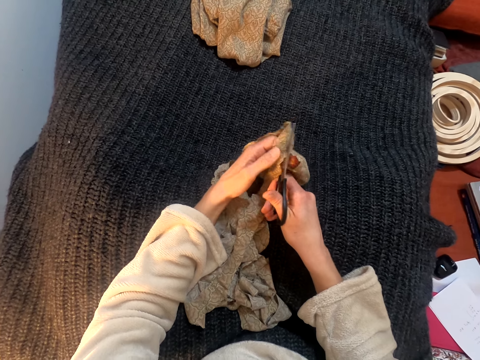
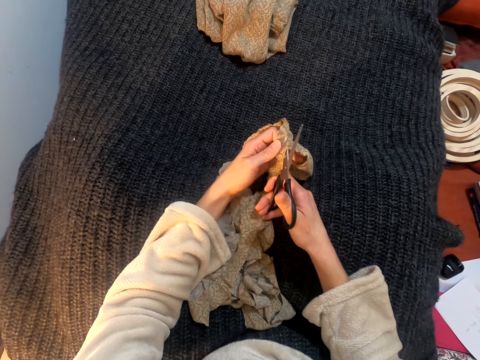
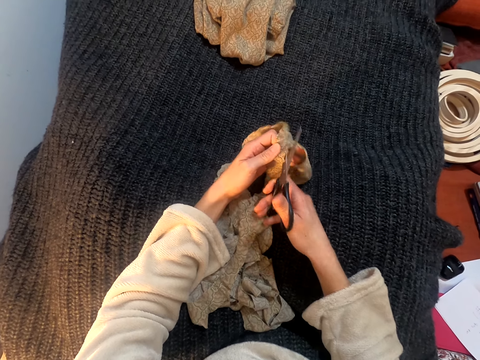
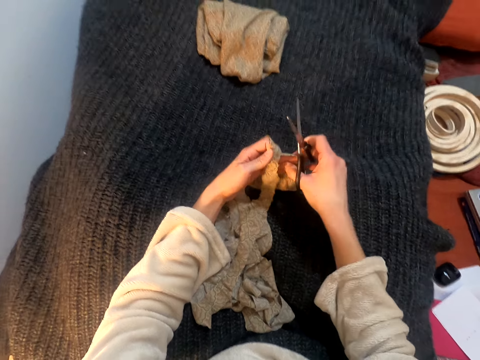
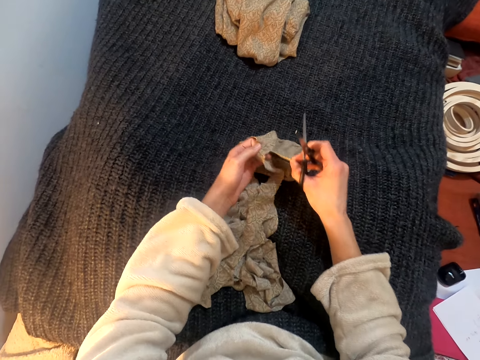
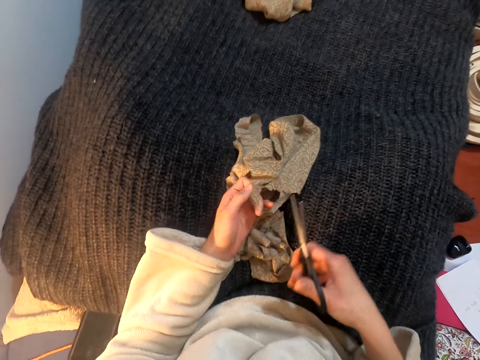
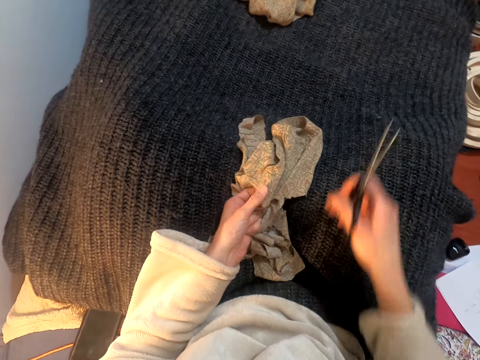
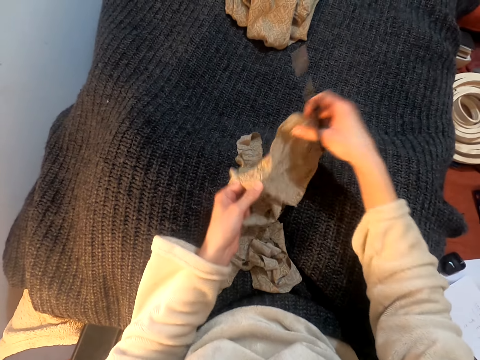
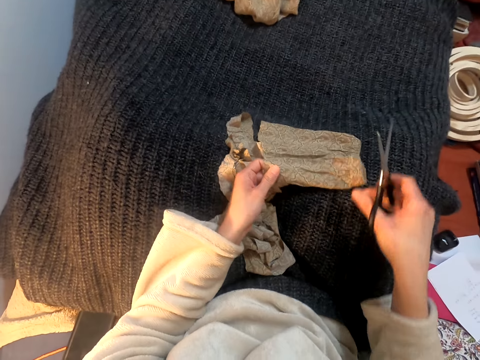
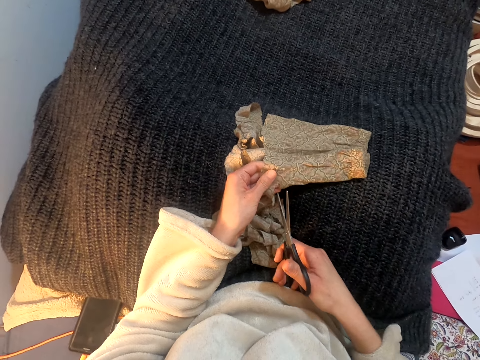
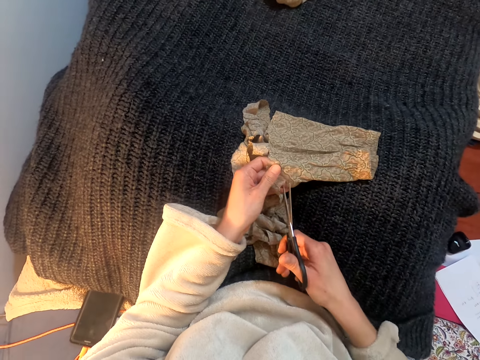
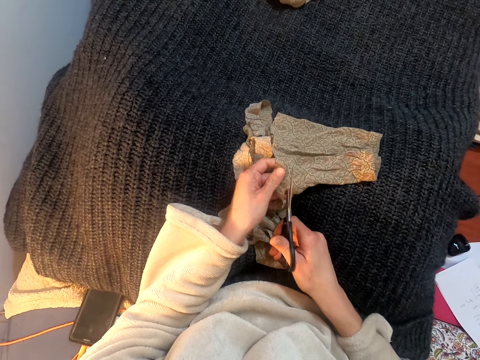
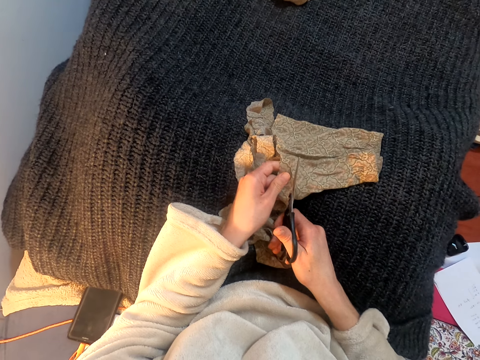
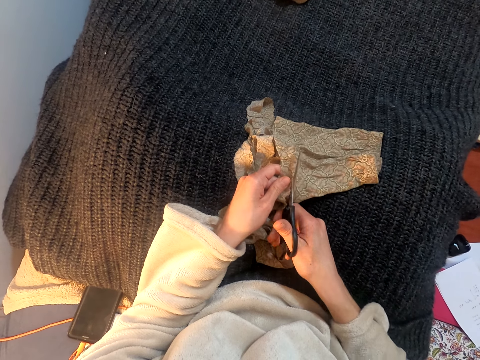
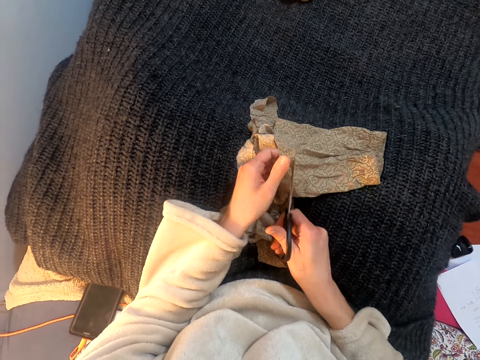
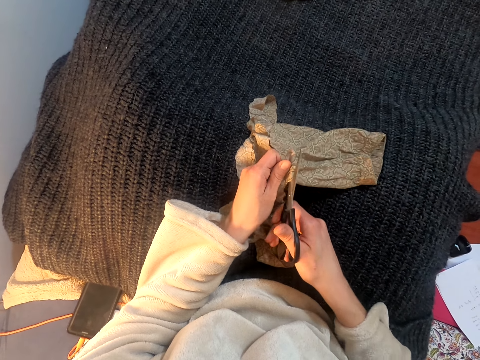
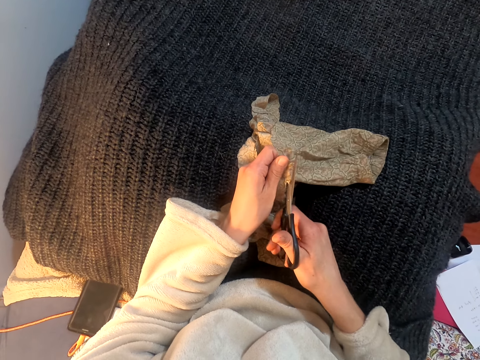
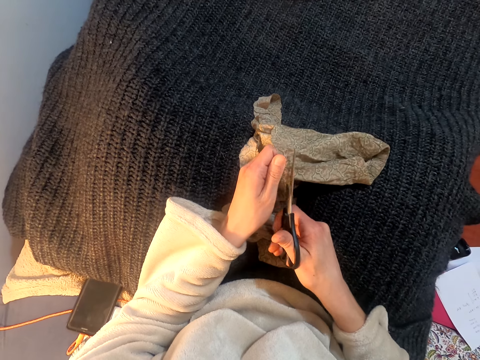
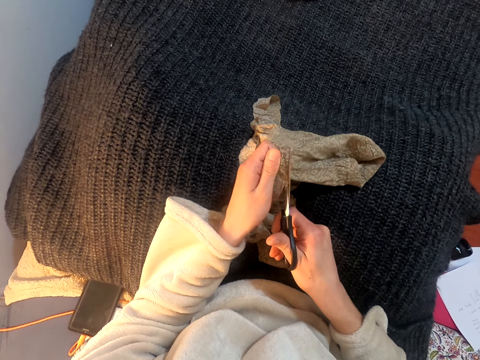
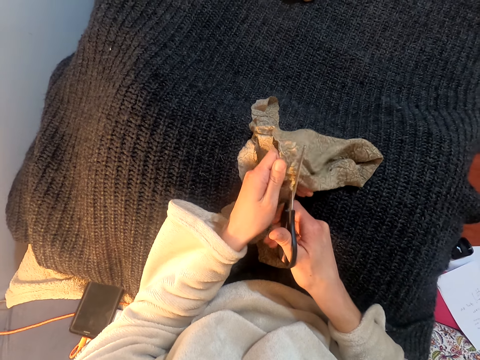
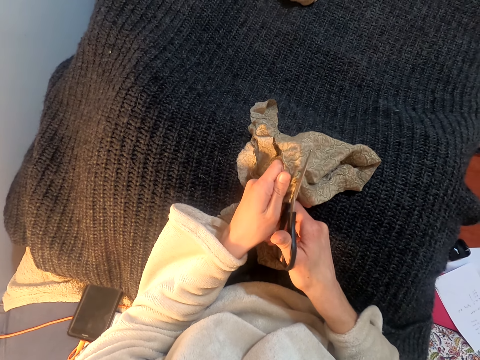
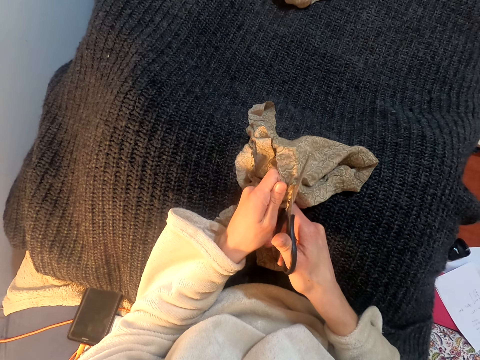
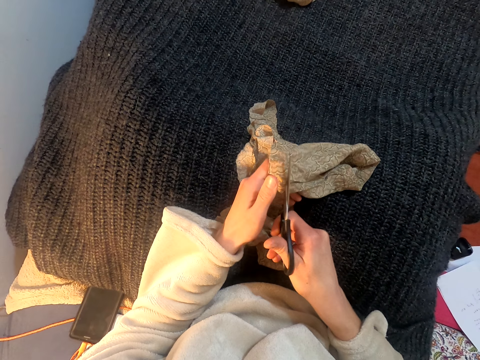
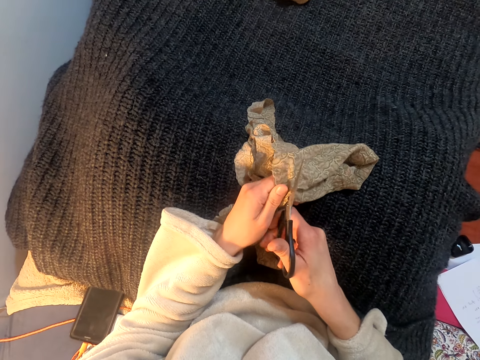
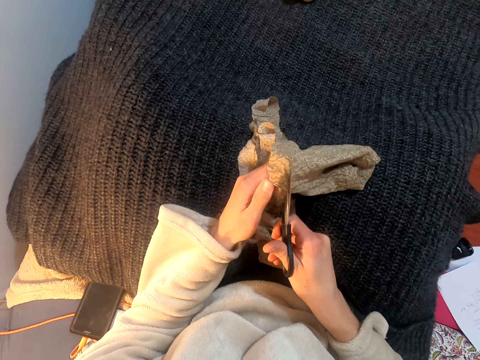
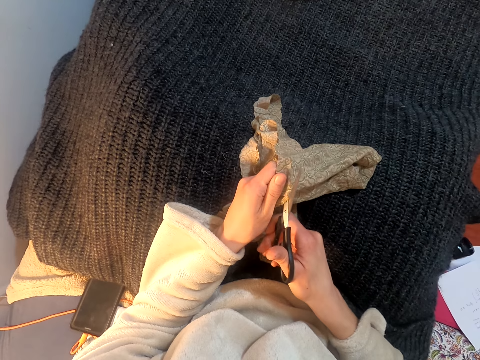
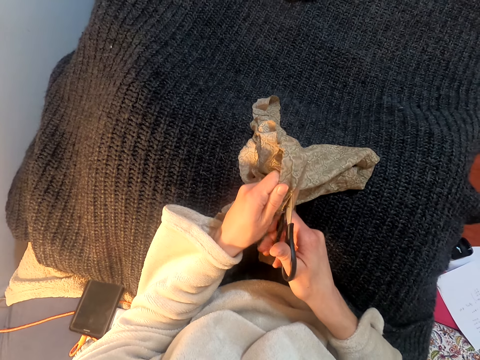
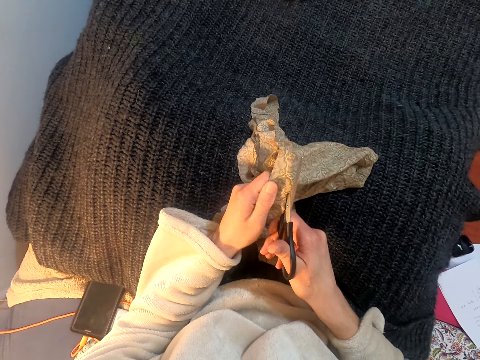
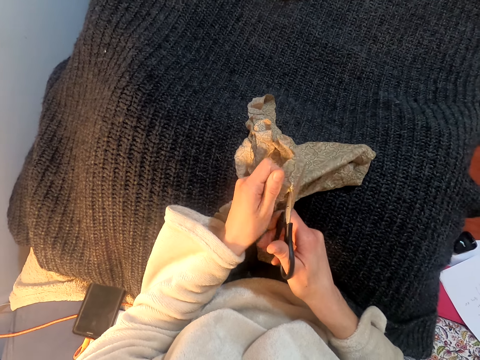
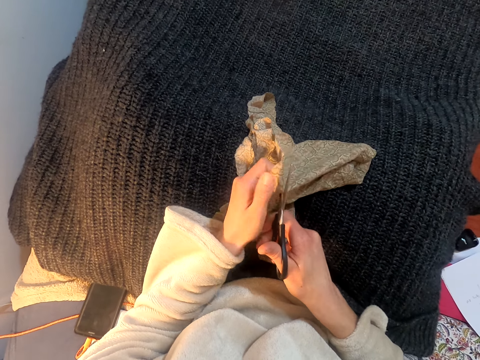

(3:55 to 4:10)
The camera wearer lifts the scissors. They pull the cloth. They lift the scissors. They move the right hand. They turn the cloth over. They lift the cloth. They move the right hand. They cut the cloth with scissors.

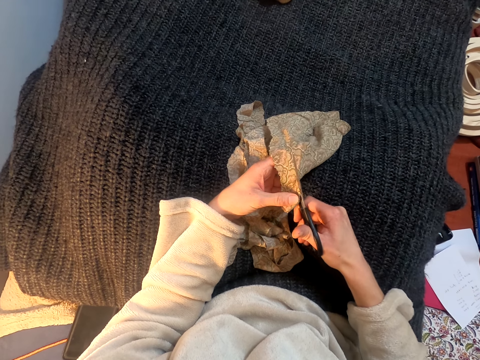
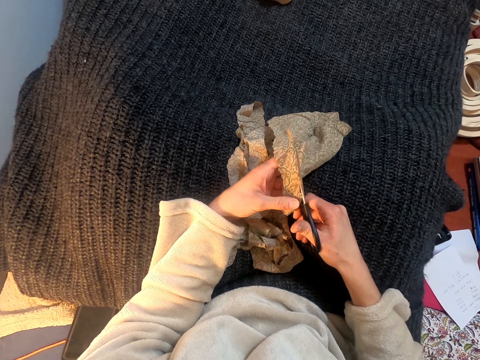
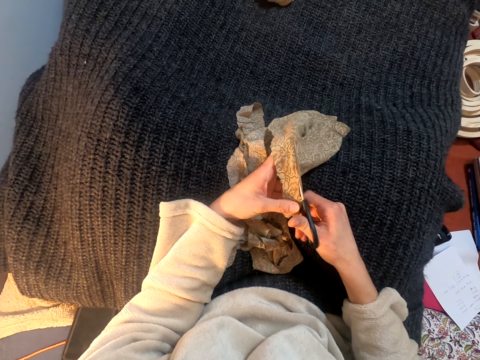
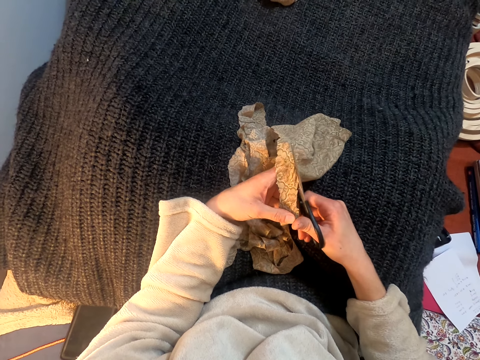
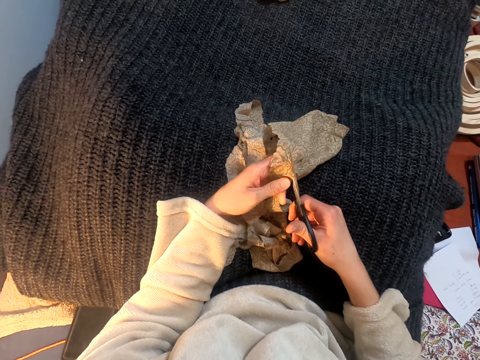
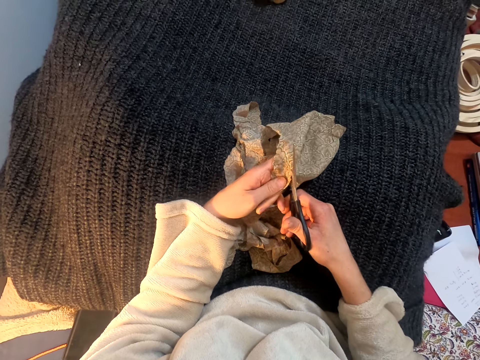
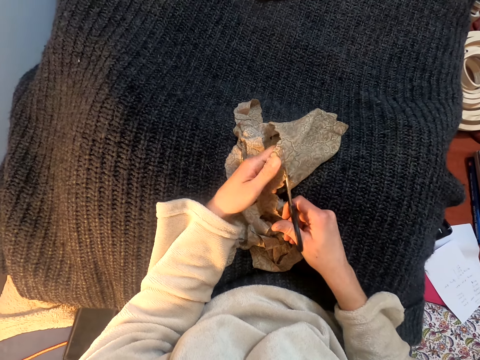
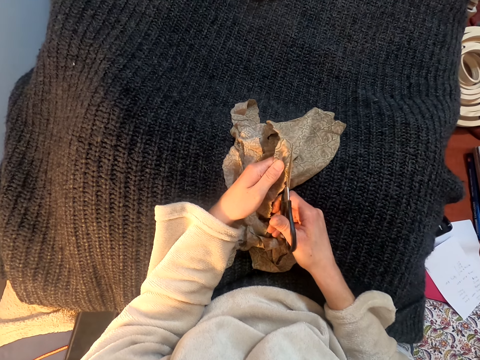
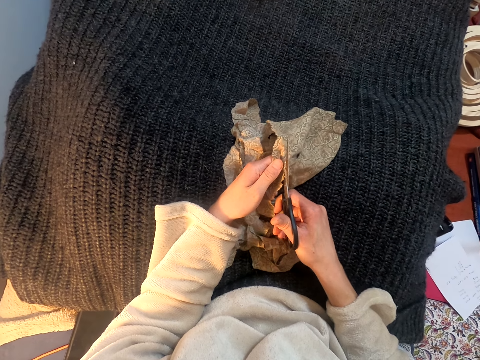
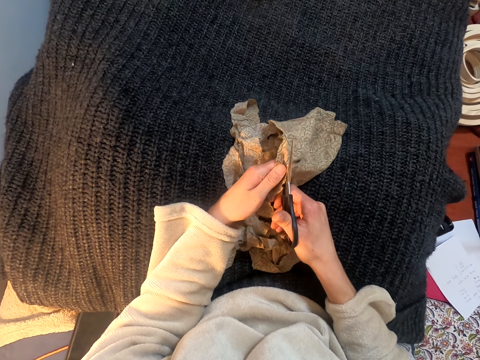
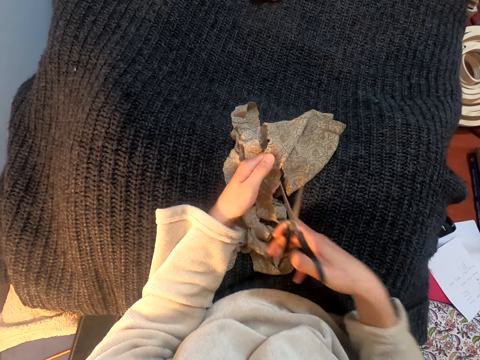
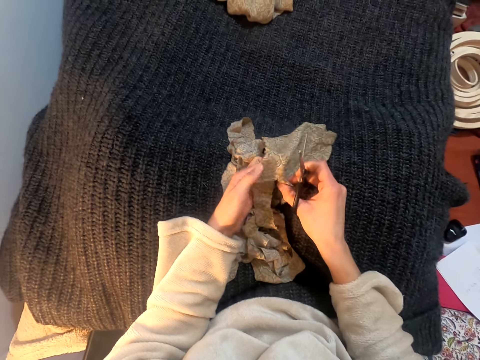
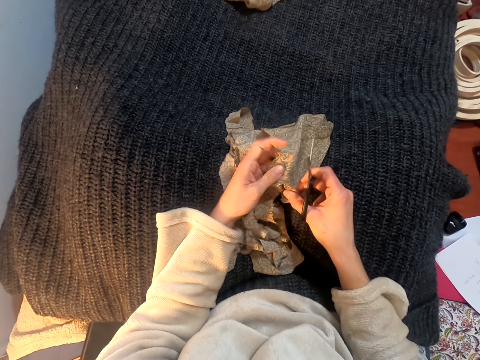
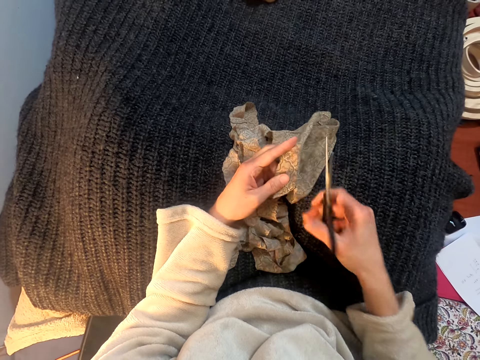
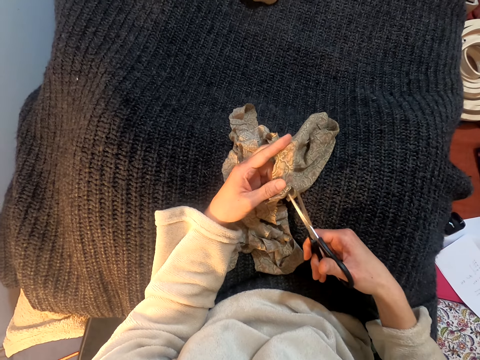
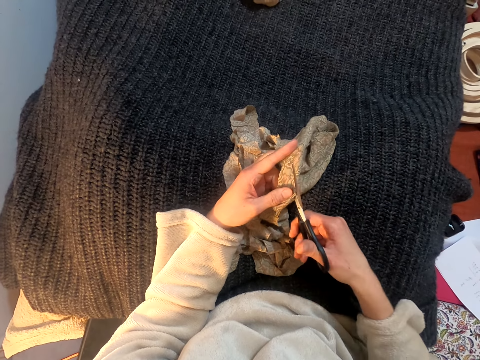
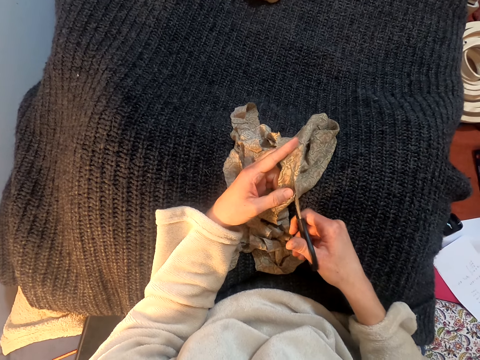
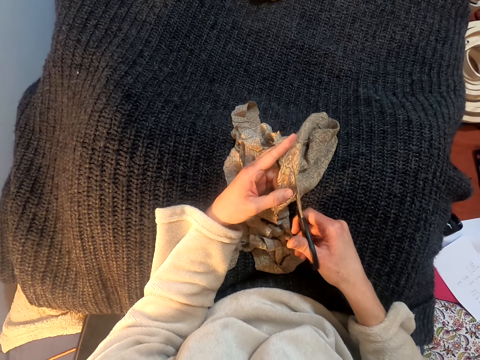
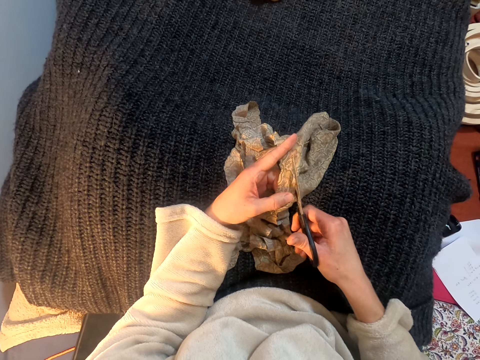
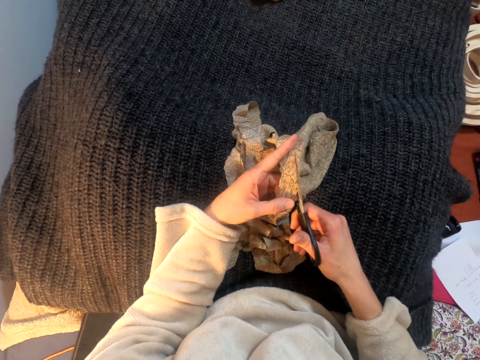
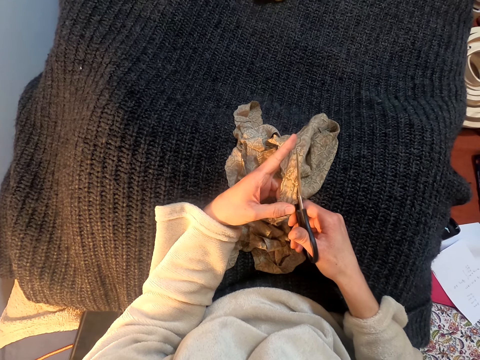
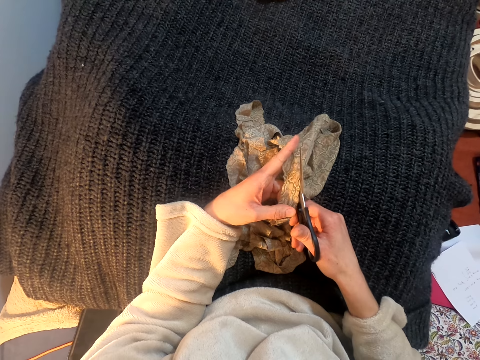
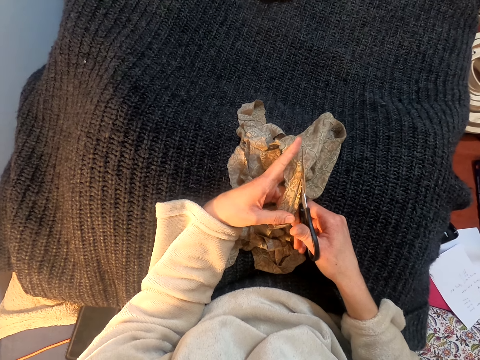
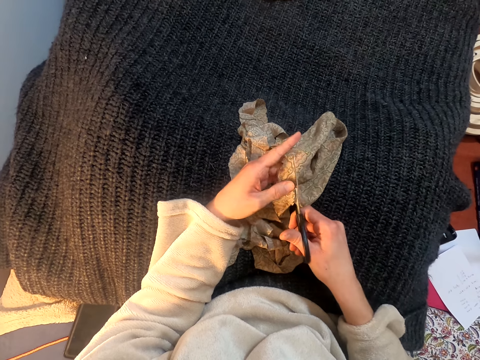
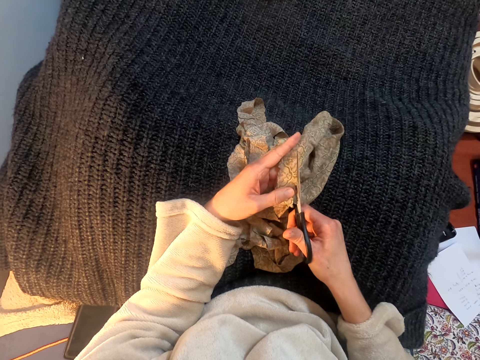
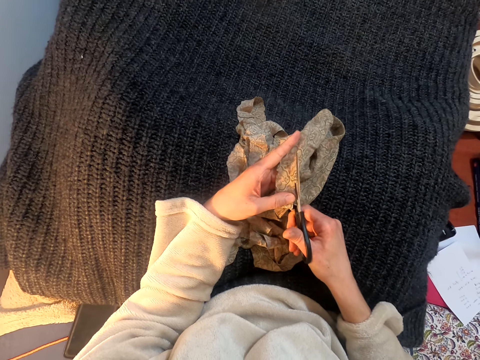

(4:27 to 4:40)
The camera wearer cuts the cloth with scissors. They lift the scissors. They pull the cloth. They lift the scissors. They cut the cloth with scissors.
